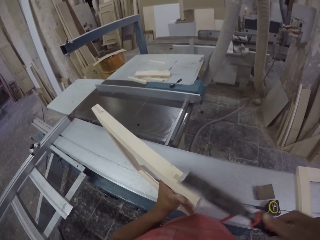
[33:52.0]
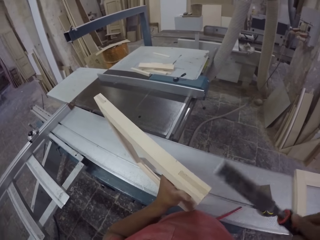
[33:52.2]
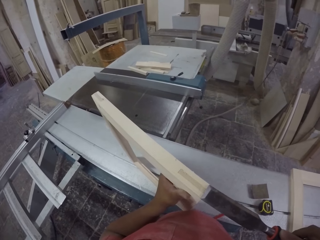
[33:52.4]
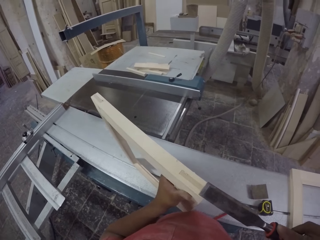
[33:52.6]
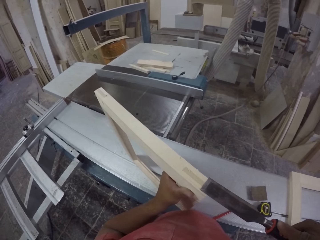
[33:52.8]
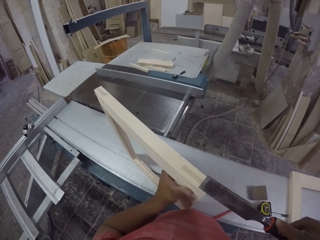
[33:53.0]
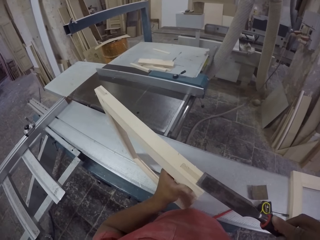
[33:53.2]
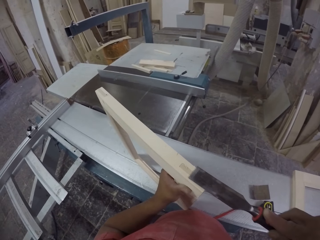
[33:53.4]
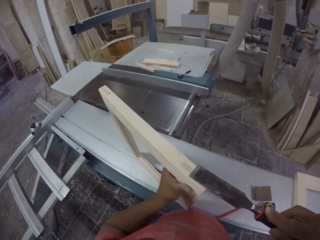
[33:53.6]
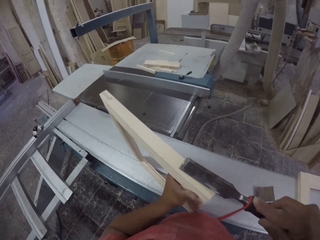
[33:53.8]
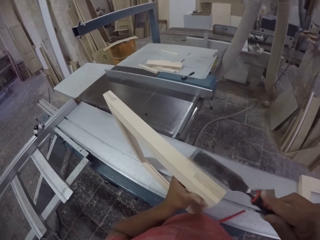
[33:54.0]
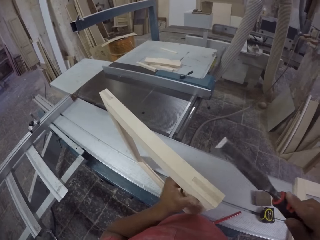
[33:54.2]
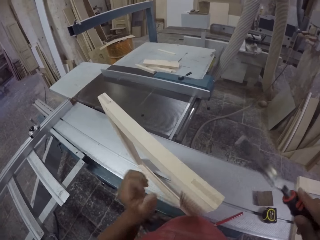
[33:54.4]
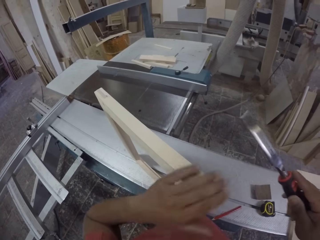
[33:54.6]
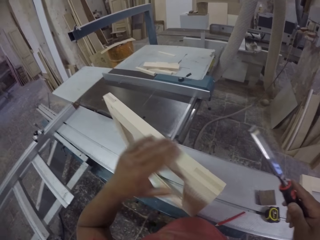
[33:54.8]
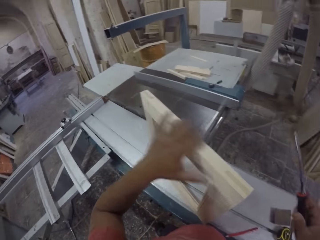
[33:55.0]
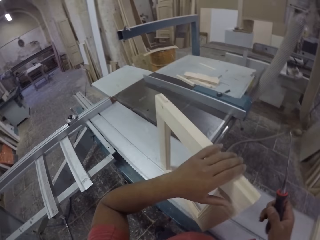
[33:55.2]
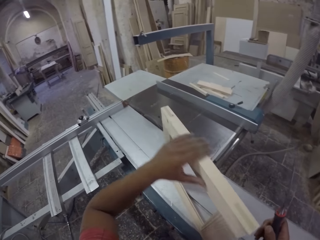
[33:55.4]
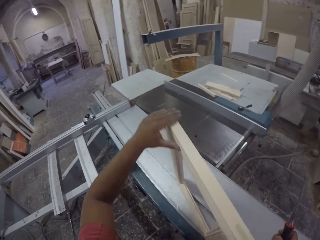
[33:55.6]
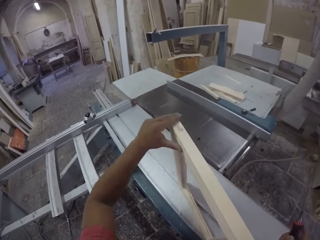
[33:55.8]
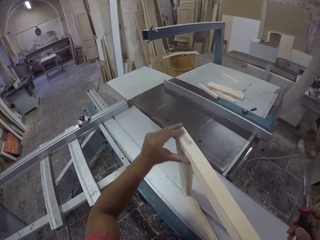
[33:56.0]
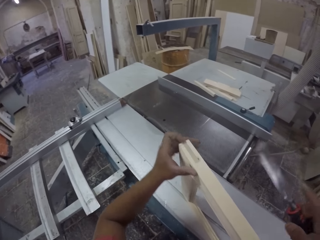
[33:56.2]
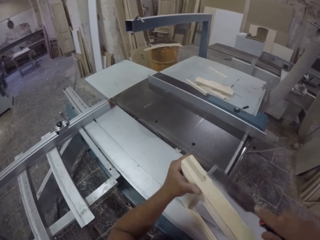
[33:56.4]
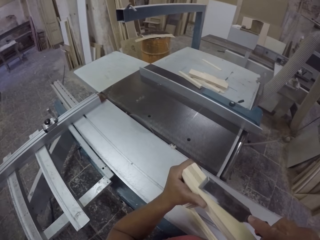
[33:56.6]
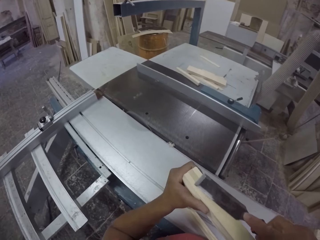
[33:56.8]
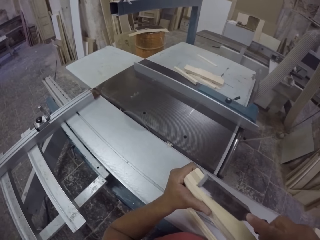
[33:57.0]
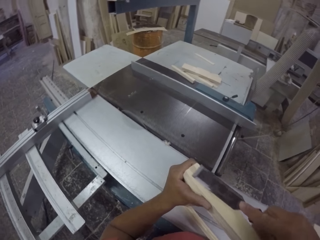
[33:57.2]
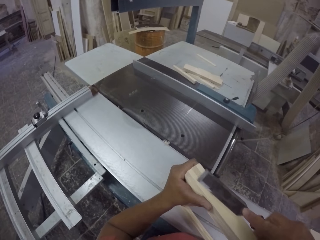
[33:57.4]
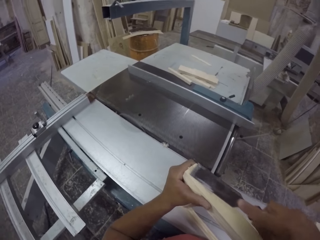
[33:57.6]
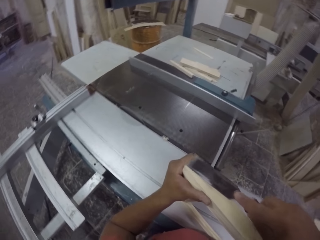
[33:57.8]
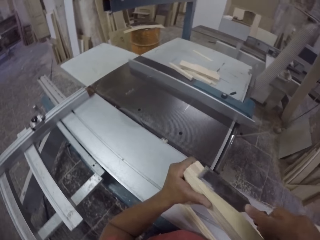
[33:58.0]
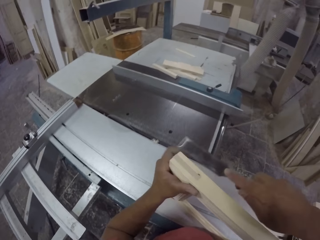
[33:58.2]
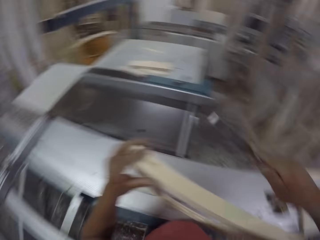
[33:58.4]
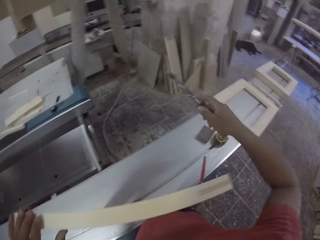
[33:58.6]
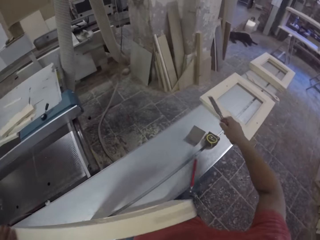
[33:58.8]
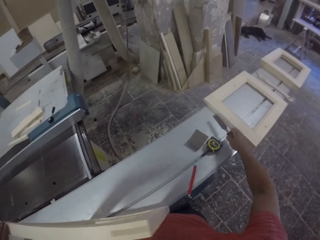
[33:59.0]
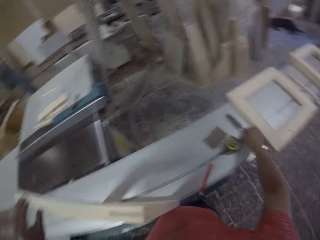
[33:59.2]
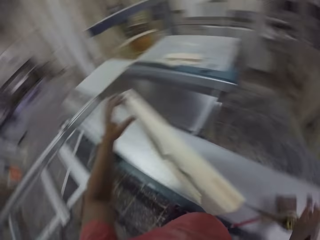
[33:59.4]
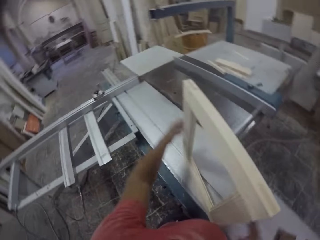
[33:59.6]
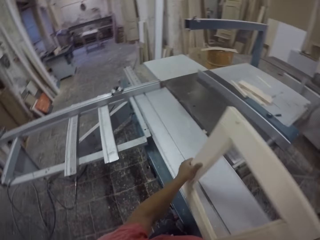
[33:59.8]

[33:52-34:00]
The camera wearer scrapes the wood frame. They run a hand on the wood frame. They scrape the wood frame. They put the wood frame down and place the scraper on the wood cutting machine.

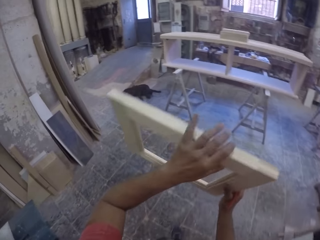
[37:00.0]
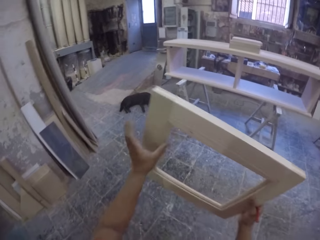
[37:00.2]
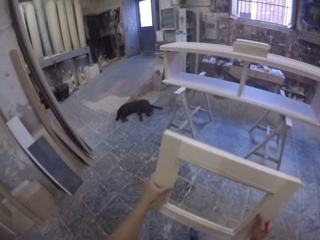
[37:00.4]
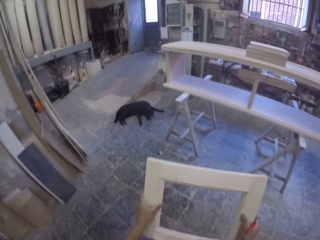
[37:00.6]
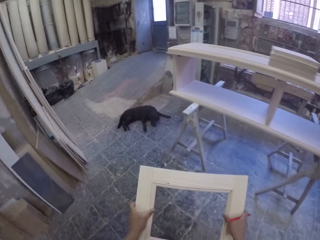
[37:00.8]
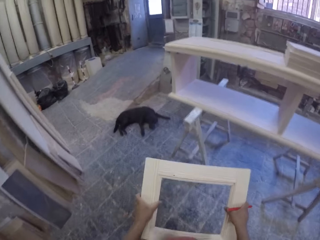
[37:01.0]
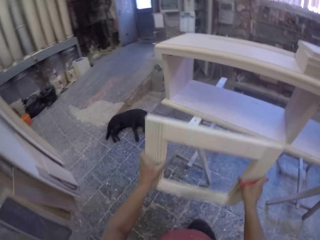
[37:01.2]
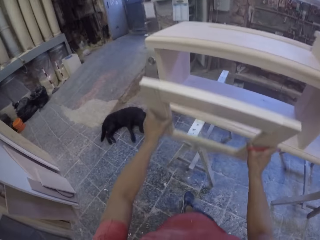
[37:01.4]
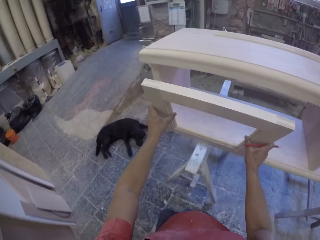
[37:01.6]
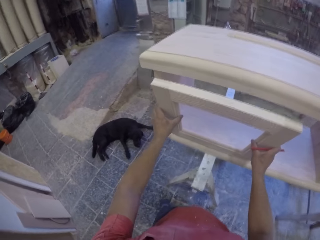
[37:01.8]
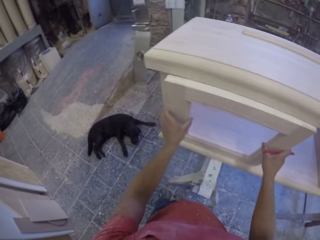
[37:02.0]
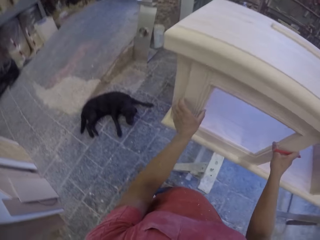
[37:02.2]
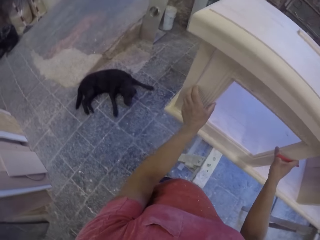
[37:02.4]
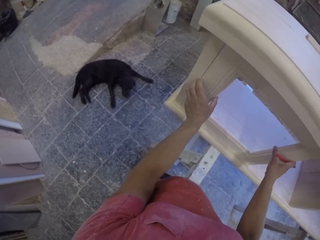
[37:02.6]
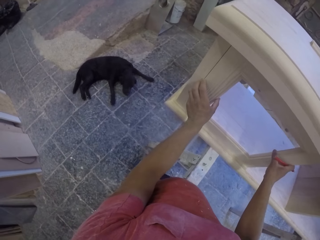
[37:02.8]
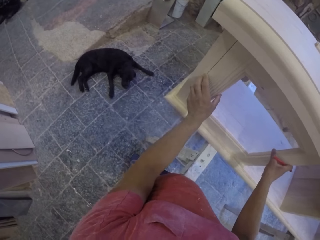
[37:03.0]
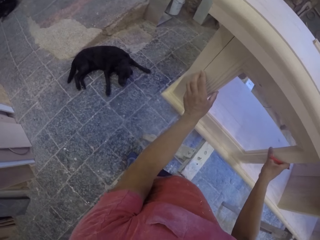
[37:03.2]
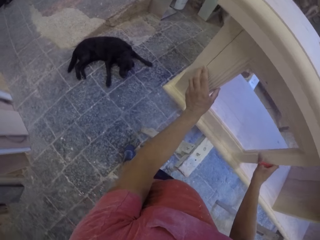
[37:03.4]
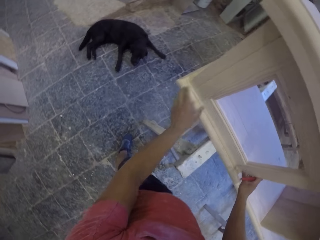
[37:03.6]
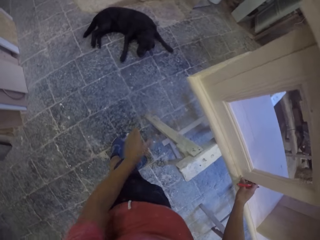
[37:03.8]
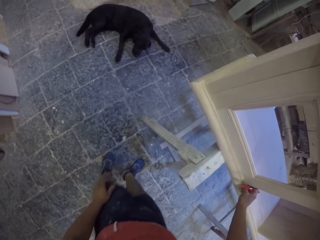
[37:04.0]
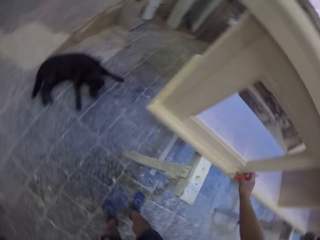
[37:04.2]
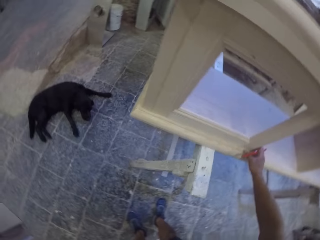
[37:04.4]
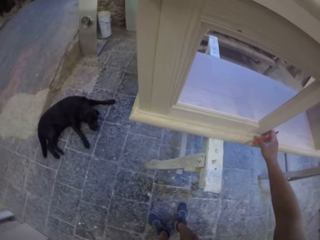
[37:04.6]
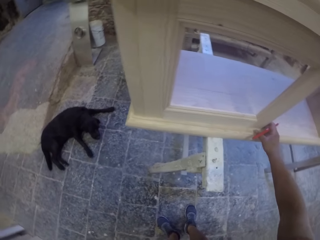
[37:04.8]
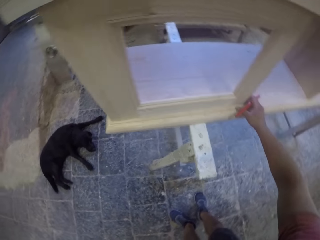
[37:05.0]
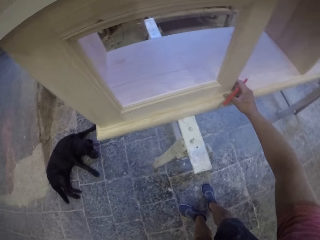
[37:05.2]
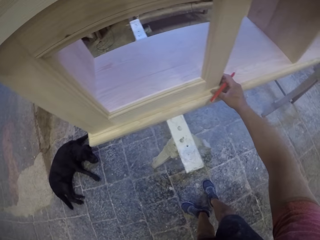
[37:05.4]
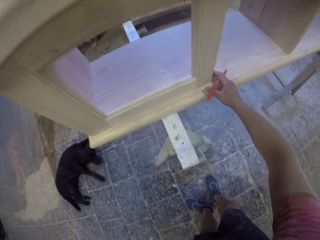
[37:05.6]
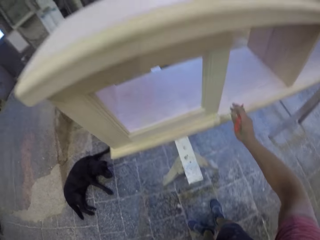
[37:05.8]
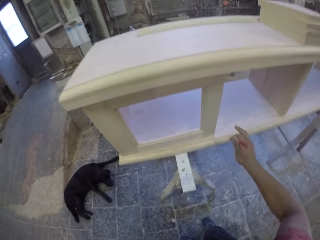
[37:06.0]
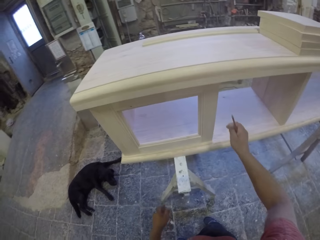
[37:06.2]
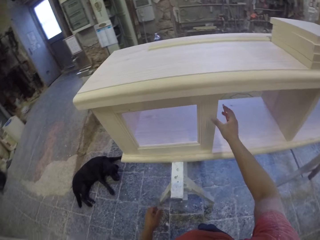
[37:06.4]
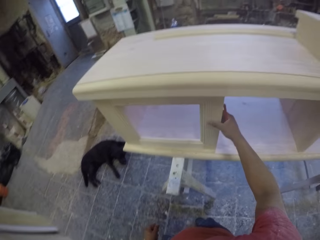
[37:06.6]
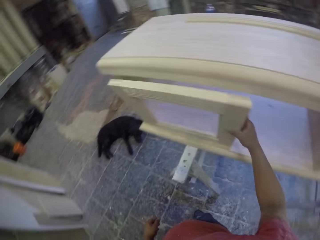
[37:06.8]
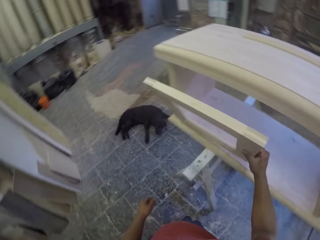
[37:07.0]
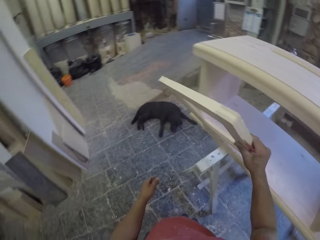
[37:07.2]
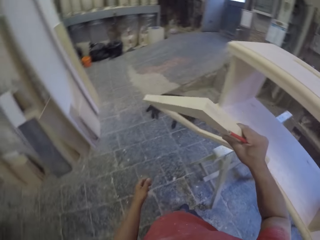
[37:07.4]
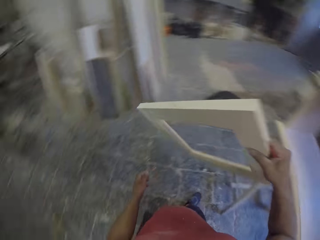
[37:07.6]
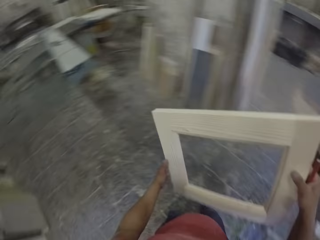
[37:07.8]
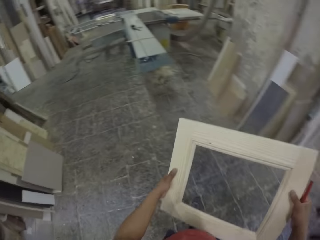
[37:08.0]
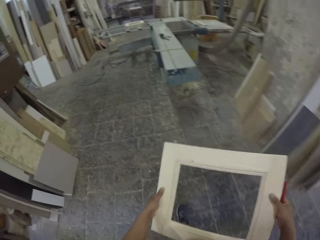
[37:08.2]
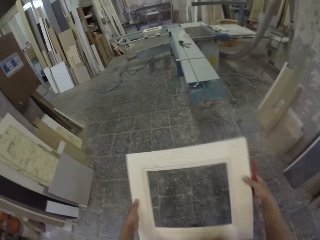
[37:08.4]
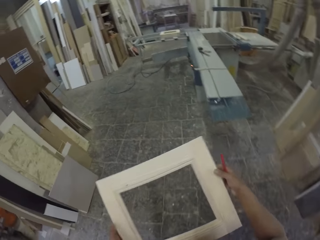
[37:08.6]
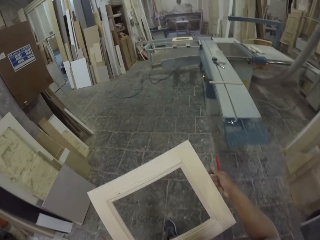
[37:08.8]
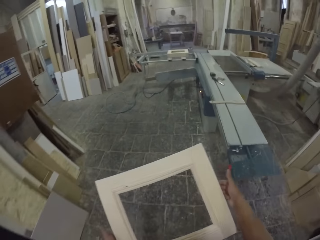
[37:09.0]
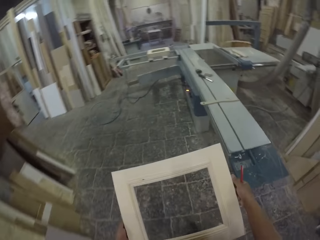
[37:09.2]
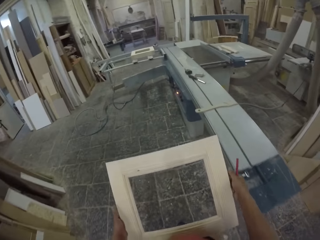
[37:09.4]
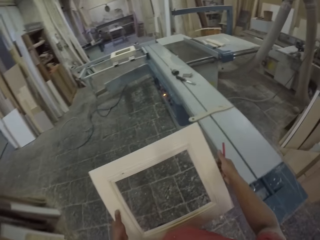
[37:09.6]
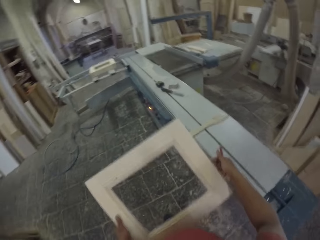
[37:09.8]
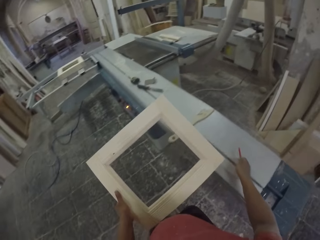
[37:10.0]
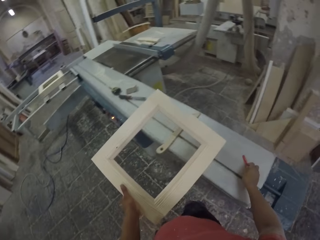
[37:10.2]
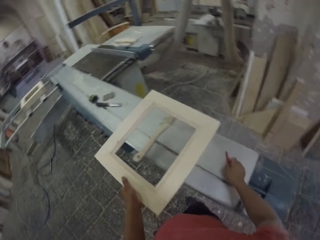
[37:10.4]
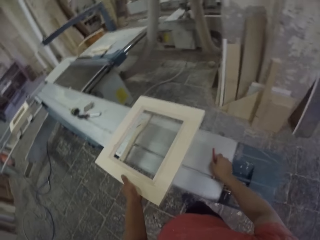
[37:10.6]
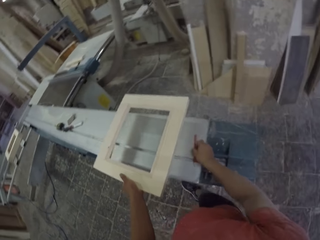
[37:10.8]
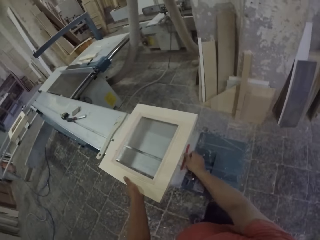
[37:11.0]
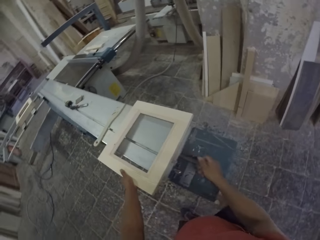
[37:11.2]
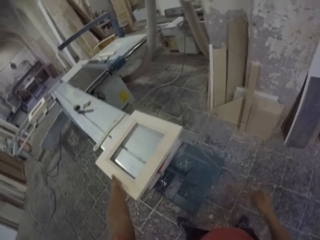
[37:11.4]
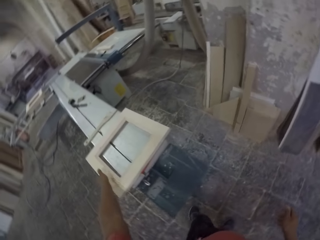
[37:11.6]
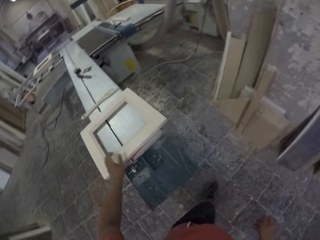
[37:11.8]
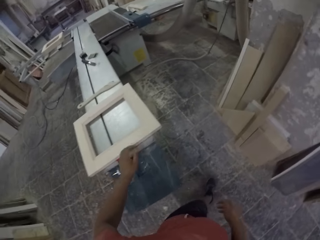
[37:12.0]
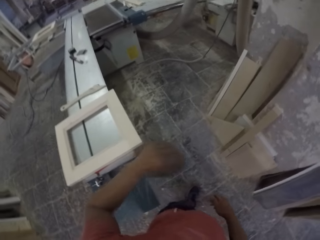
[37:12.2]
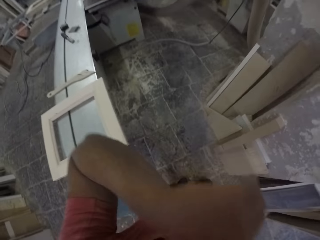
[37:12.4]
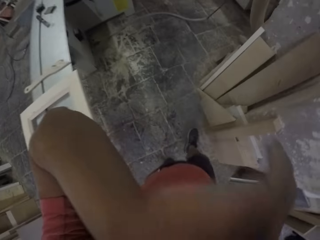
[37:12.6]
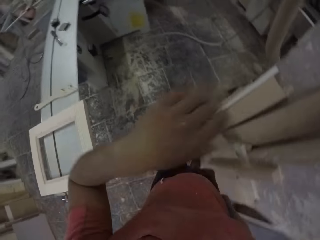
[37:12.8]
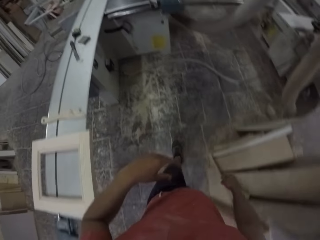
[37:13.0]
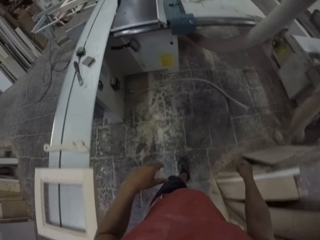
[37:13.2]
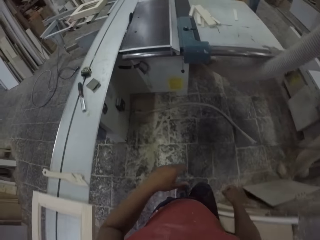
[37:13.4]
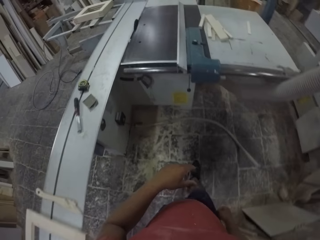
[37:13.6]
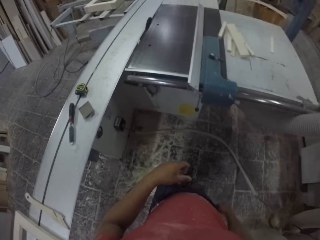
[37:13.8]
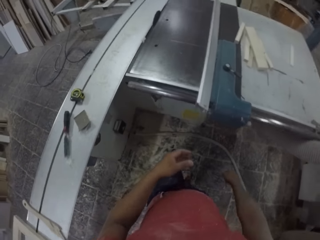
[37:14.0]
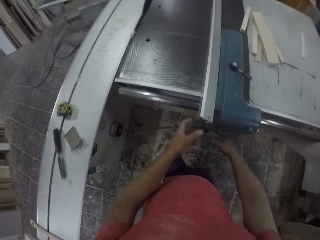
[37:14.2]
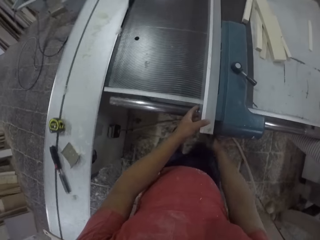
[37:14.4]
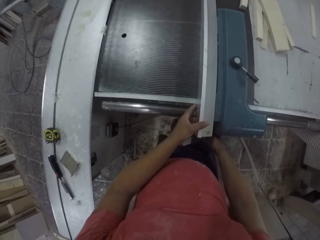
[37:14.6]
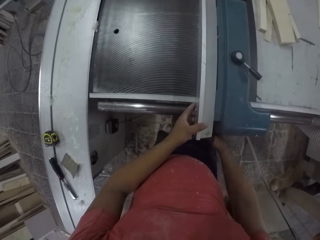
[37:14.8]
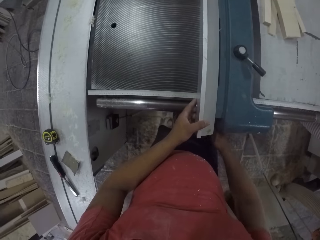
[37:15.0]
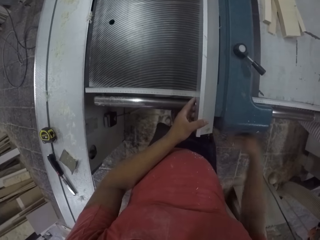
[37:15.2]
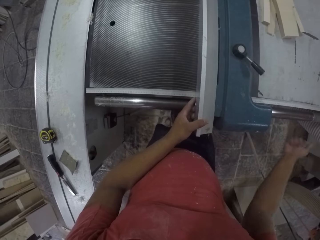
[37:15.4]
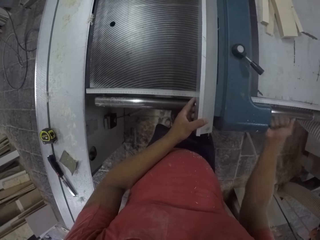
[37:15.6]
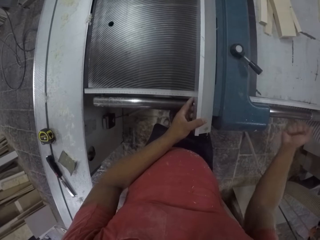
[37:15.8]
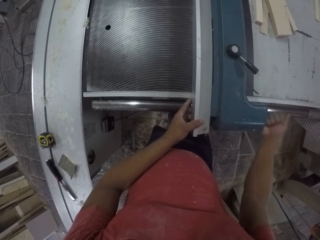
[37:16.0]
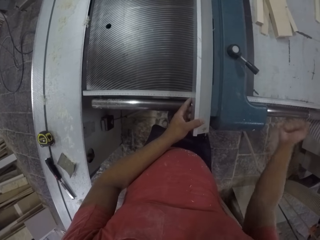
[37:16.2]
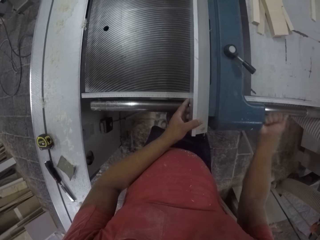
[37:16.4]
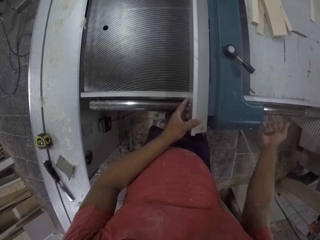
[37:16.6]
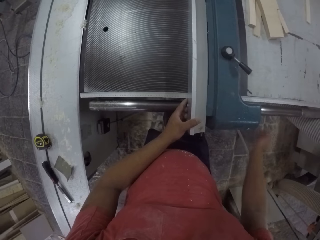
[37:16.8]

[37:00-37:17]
The camera wearer fixes the frame or piece of wood on the drawer. They hold a pencil. They hold the pencil again. They gaze at the fabrication. They grab the piece of wood. They hold the pencil. They carry the piece of wood and pencil. They put the pencil and piece of wood on the work surface. They put the frame on the wood machine. They walk towards the machine, adjust the cutting machine, and tighten the machine.
